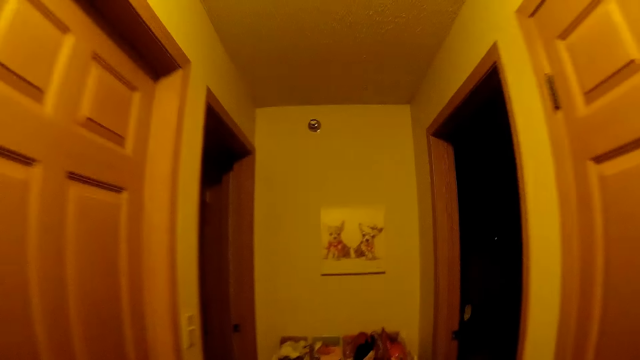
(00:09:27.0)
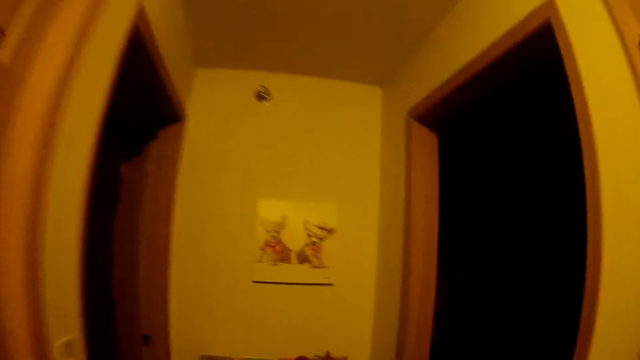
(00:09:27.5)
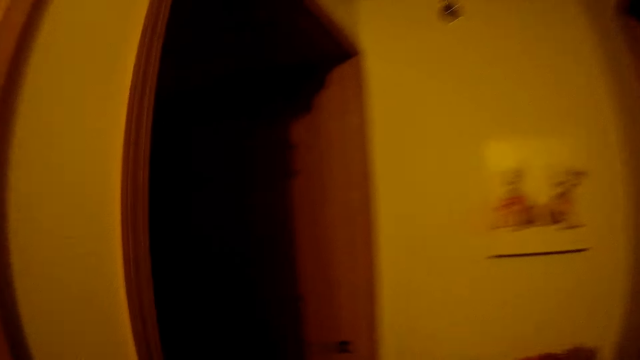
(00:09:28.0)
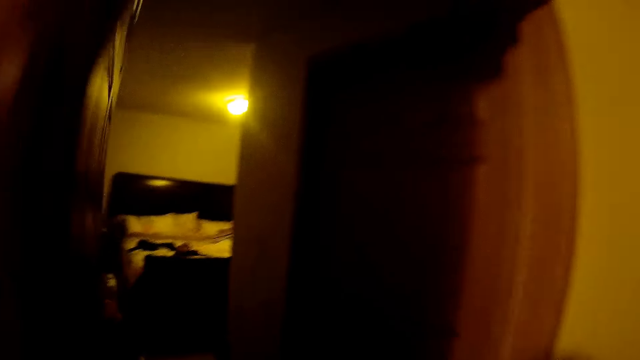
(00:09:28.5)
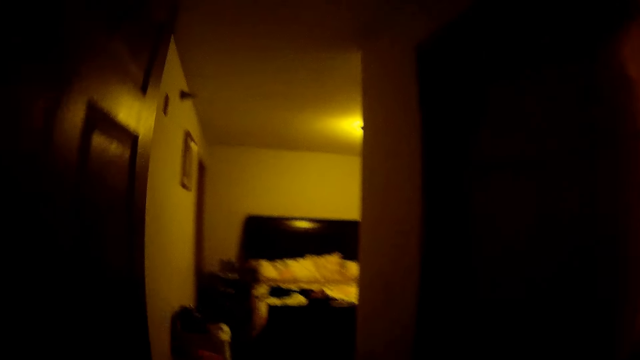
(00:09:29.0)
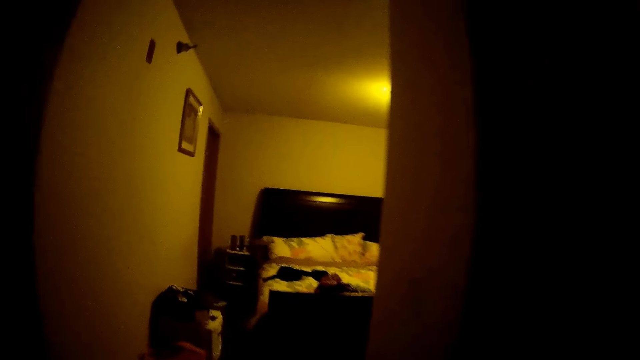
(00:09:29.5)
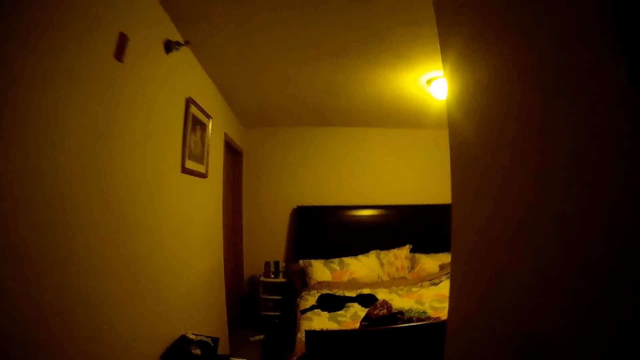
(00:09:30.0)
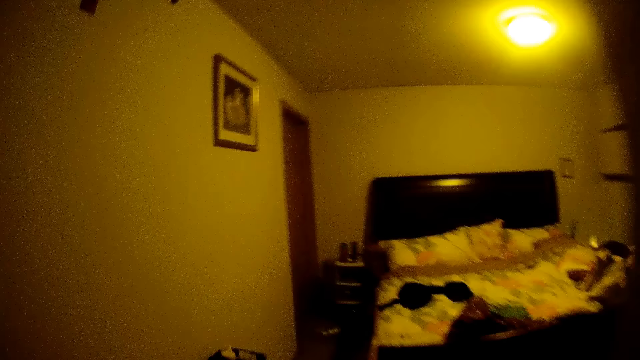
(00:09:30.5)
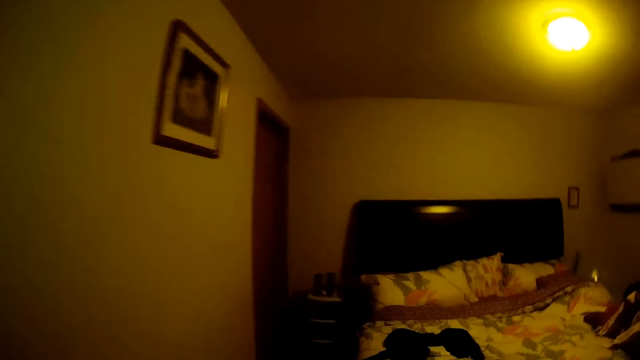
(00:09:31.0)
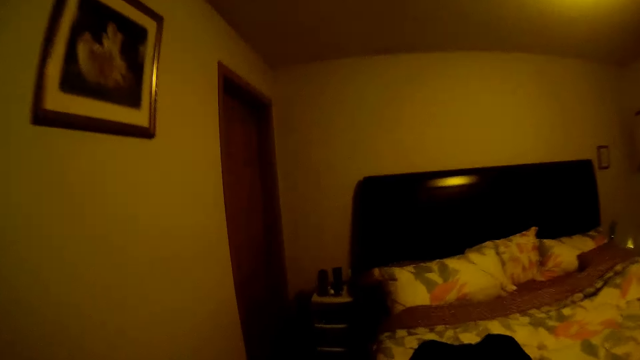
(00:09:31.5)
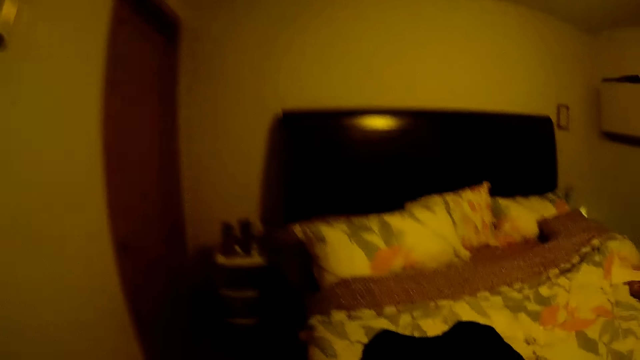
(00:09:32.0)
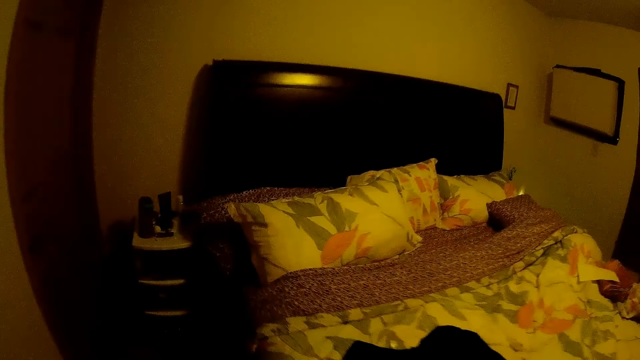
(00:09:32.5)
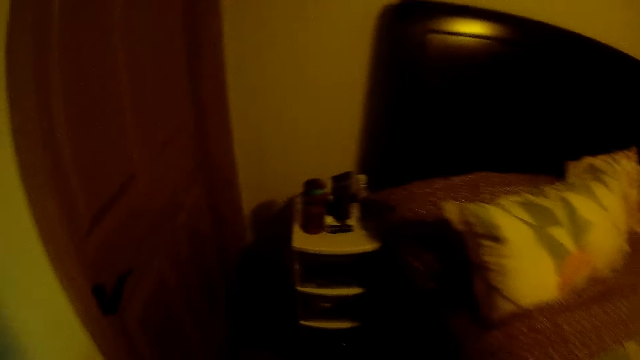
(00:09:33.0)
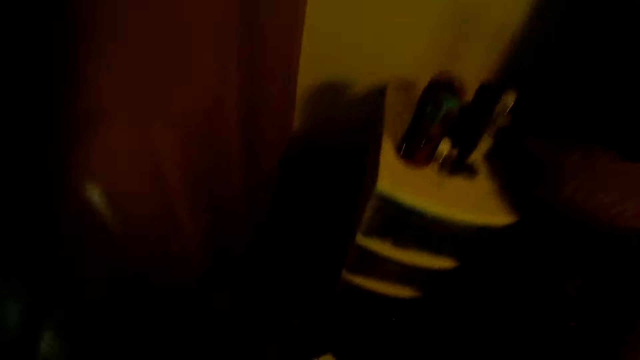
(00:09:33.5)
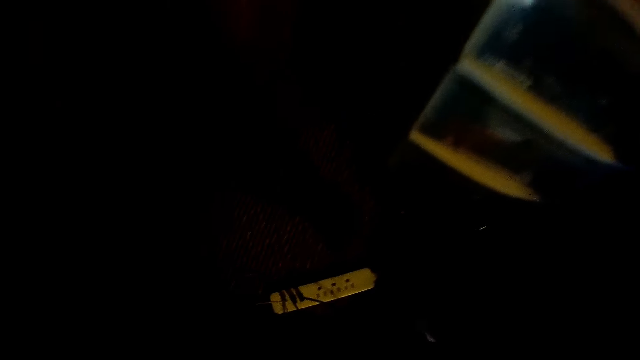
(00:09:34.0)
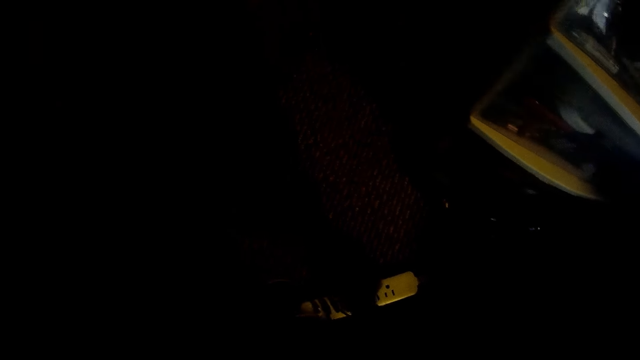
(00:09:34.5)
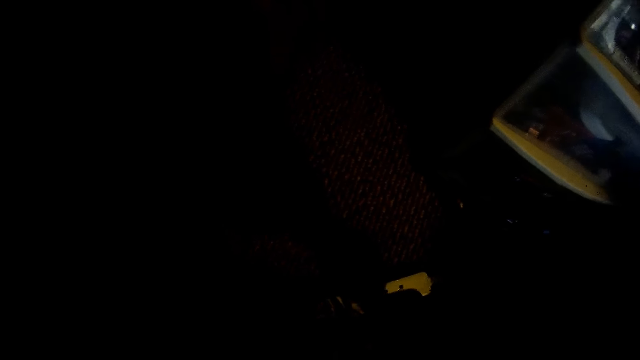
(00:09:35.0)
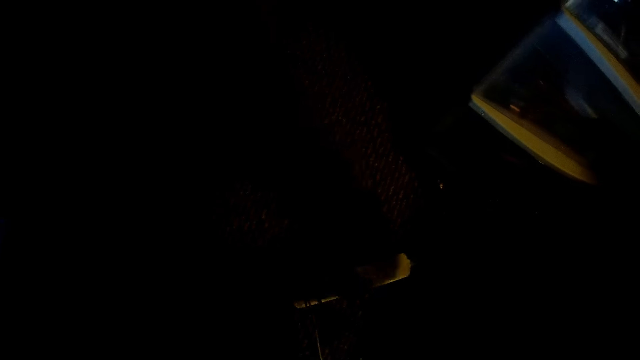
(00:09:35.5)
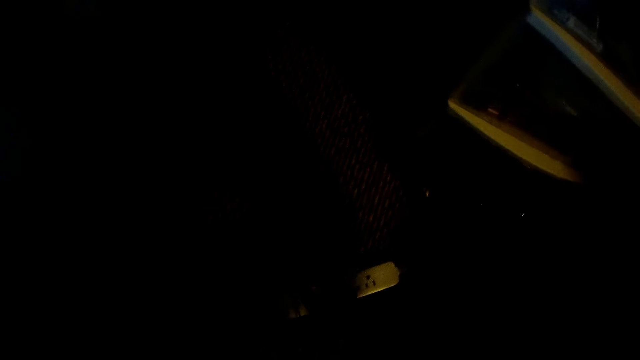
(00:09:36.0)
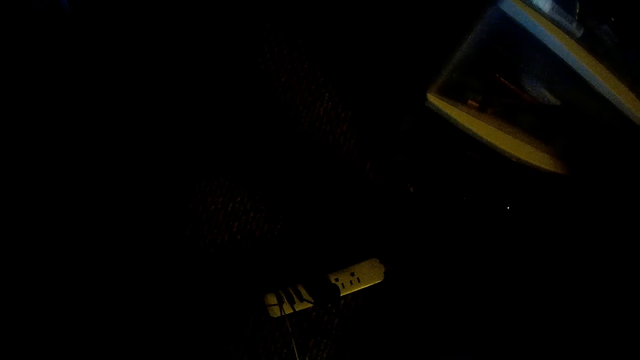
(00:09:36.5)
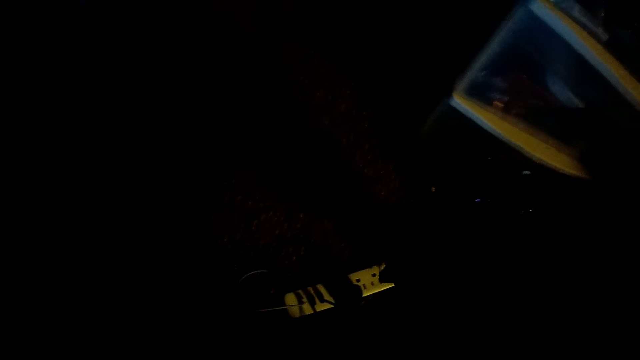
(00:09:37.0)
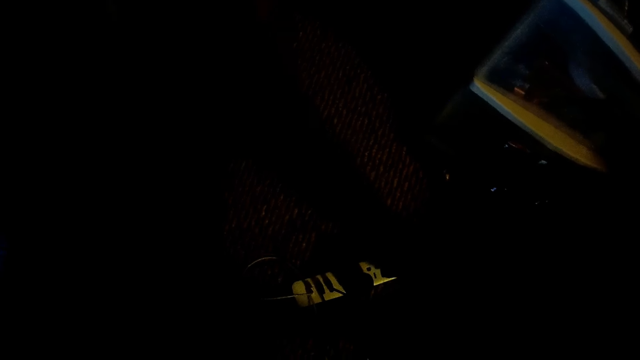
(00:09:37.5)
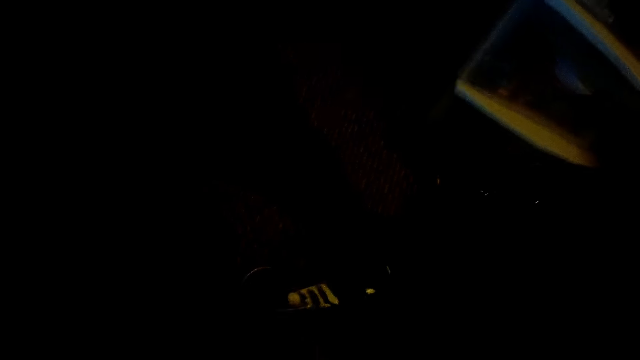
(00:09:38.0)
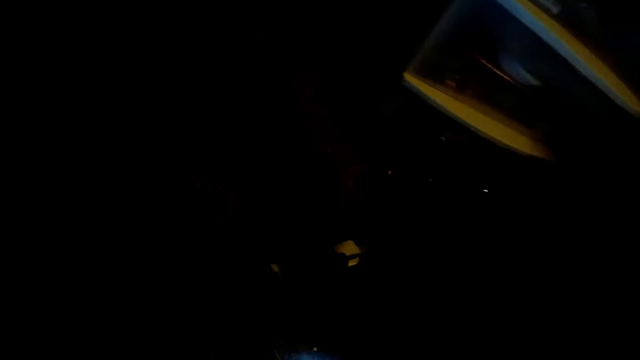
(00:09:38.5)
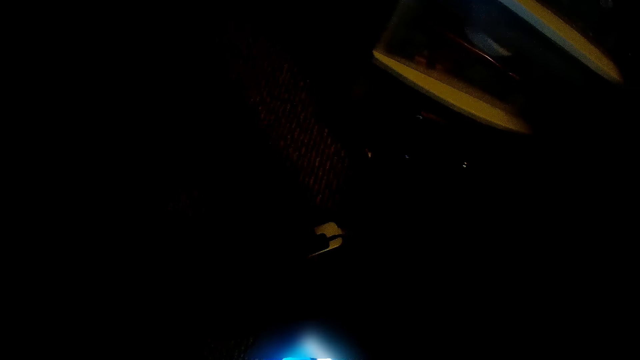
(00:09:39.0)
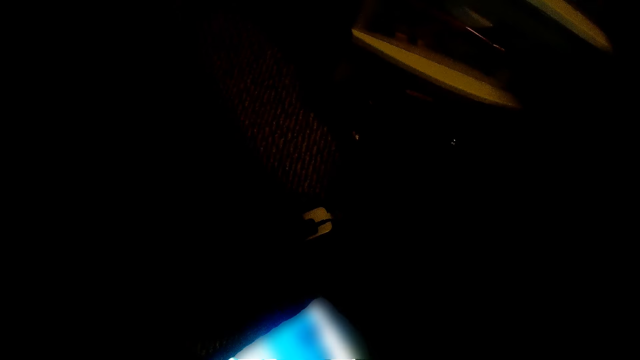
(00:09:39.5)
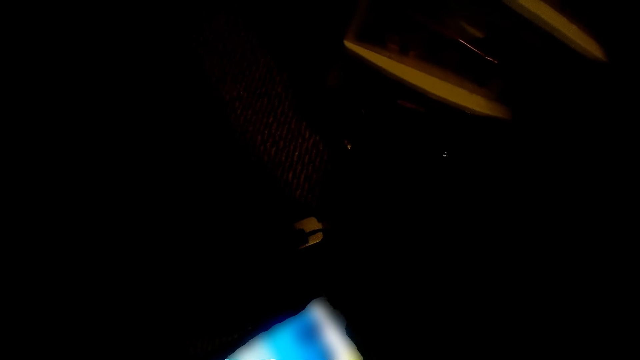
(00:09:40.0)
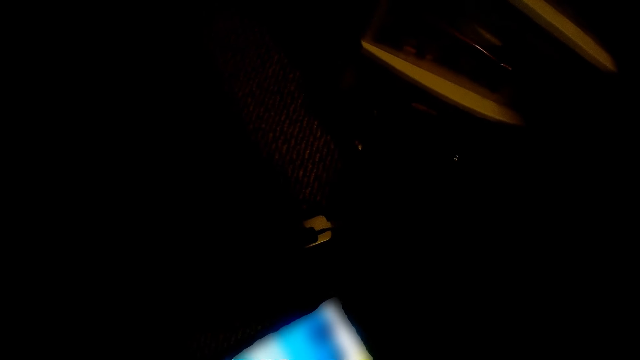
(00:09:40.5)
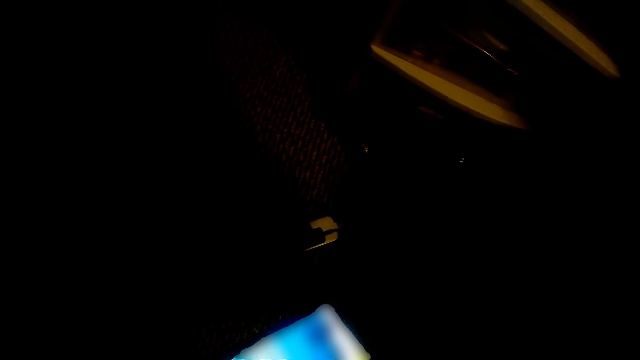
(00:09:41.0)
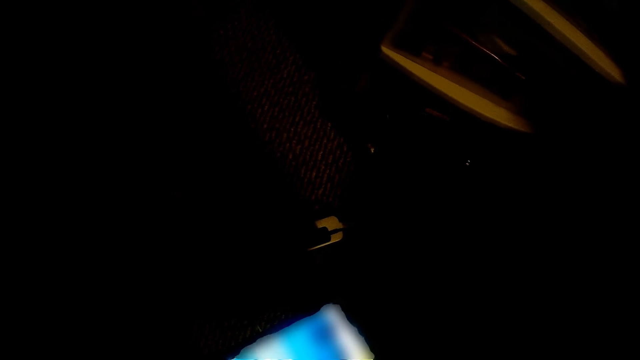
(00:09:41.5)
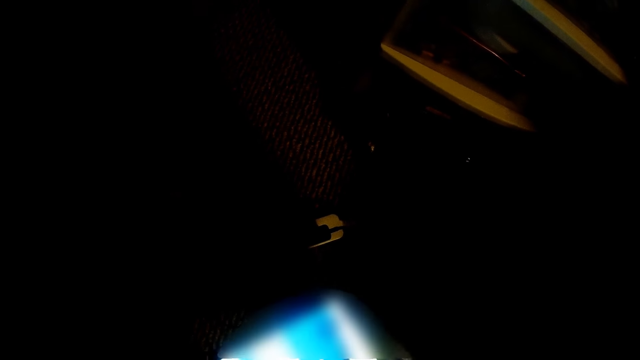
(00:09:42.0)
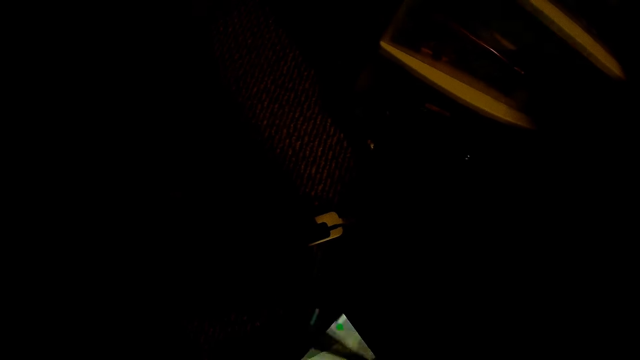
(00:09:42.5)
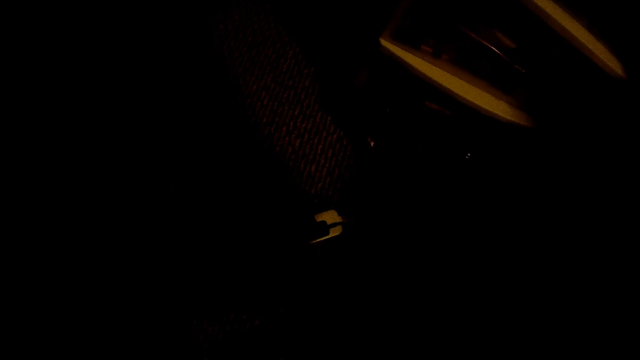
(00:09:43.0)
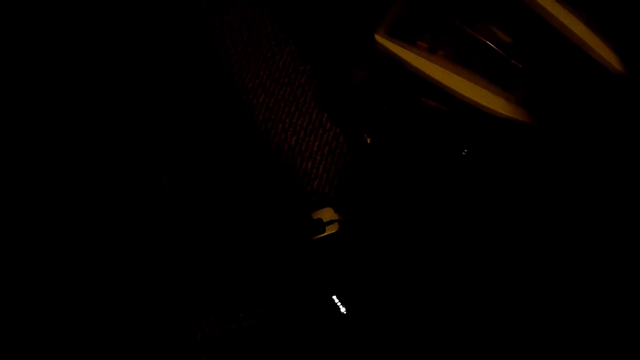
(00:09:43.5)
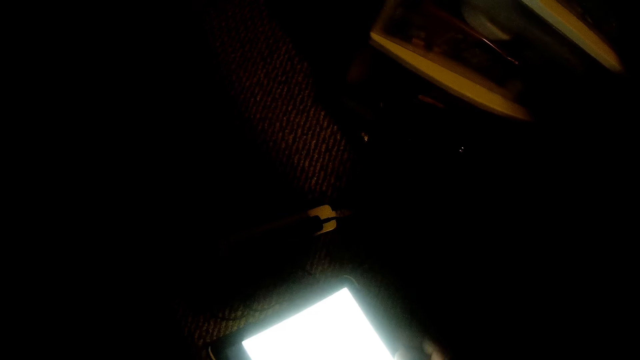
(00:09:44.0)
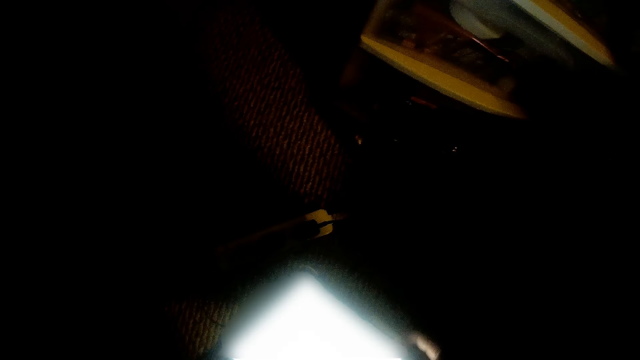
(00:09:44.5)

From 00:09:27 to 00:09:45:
The camera wearer walks into a room from a living room. They connect a phone to an extension with both hands. They operate the phone with both hands.

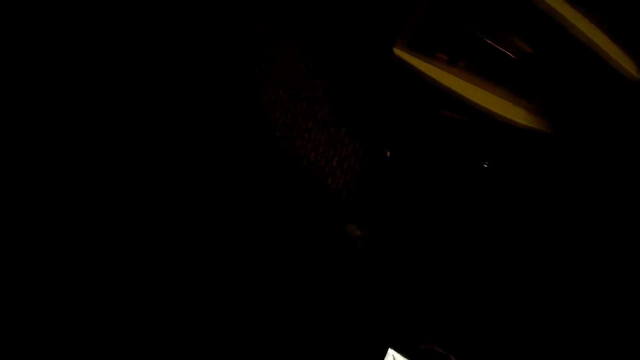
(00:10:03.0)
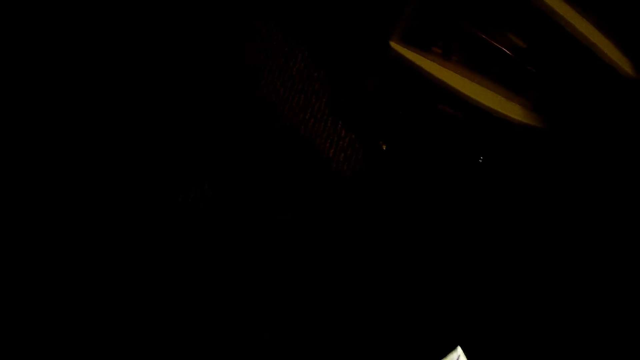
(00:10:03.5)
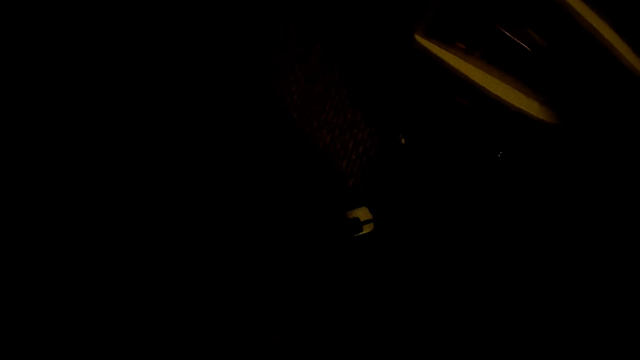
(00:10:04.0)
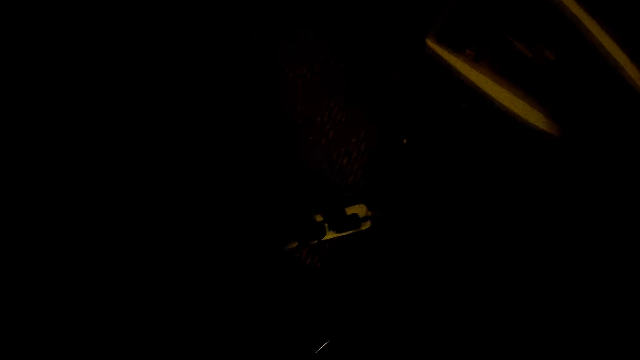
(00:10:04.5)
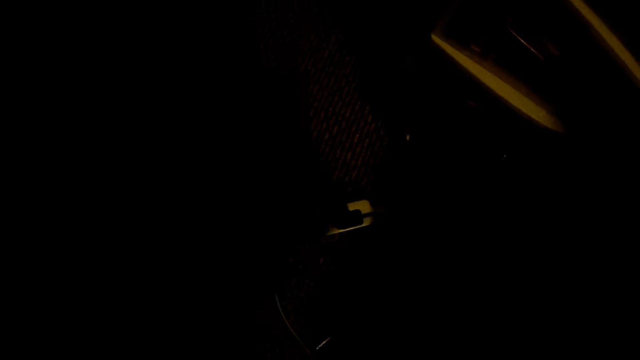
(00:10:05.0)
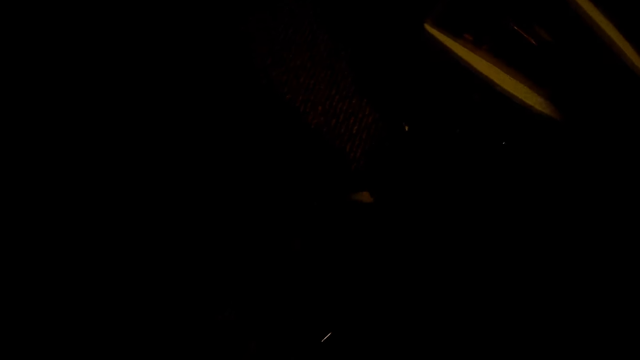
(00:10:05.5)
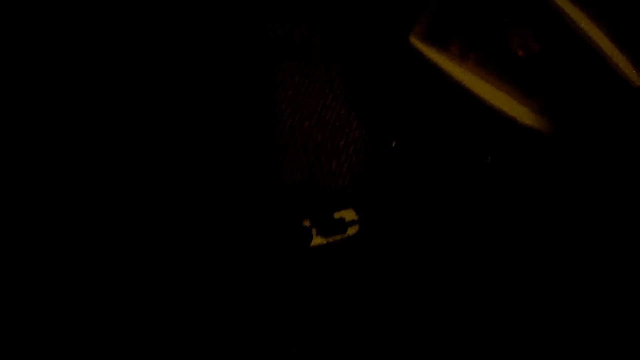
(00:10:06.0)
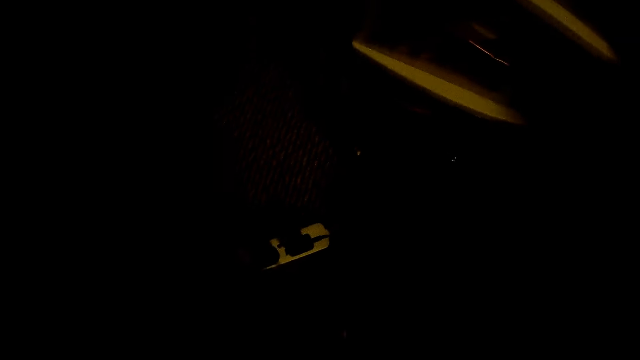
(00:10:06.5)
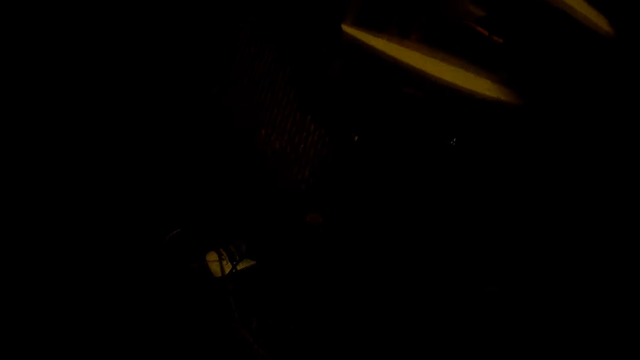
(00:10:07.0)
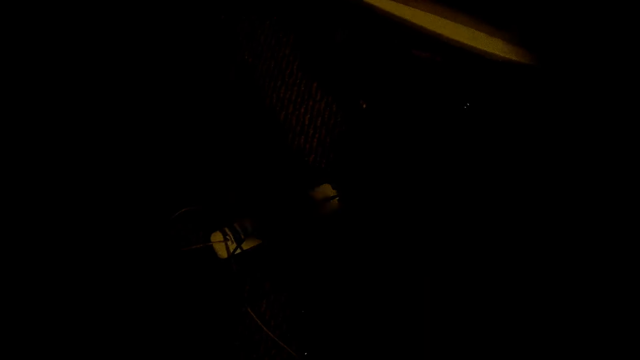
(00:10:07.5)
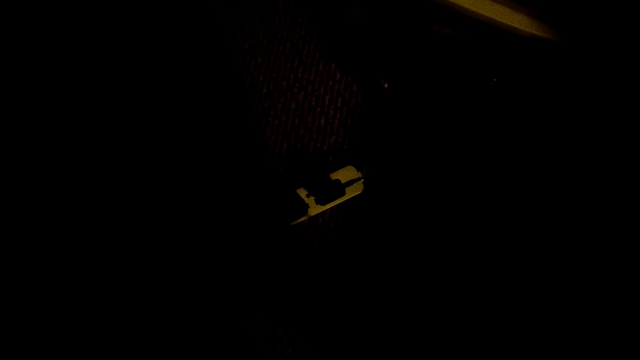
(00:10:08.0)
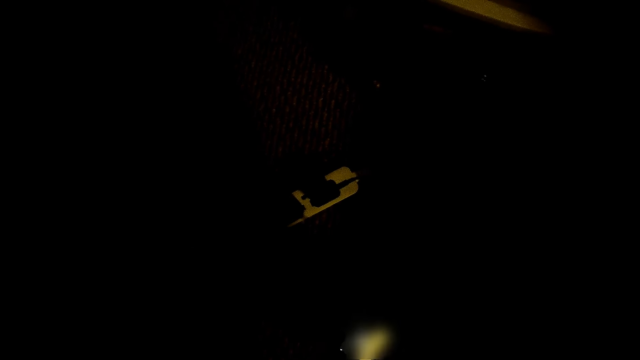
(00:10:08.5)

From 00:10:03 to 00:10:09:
The camera wearer looks around. She adjusts the extension with her left hand. She connects a phone with her right hand. She operates the phone with her right hand.
